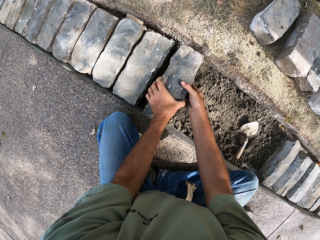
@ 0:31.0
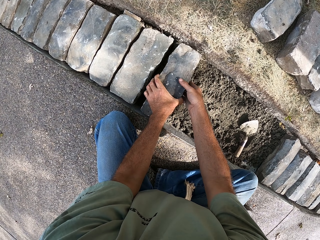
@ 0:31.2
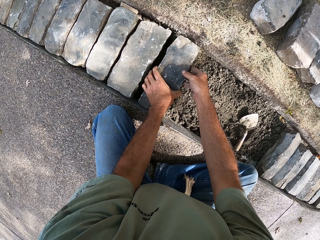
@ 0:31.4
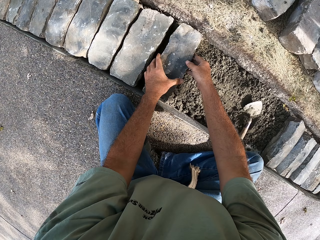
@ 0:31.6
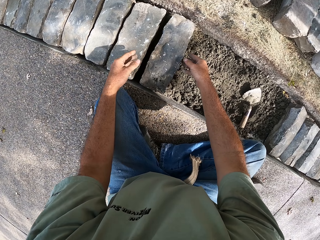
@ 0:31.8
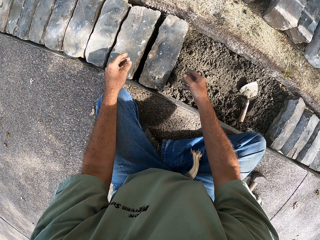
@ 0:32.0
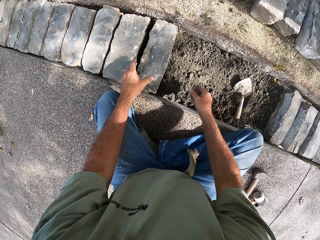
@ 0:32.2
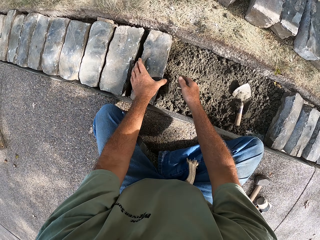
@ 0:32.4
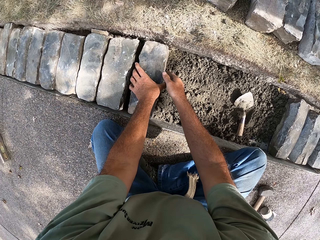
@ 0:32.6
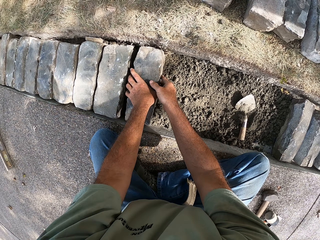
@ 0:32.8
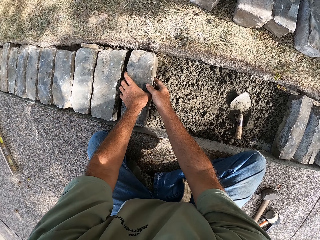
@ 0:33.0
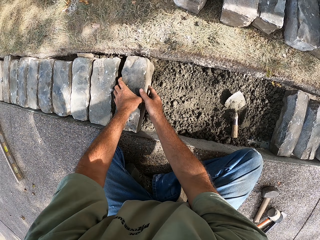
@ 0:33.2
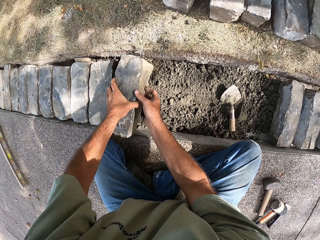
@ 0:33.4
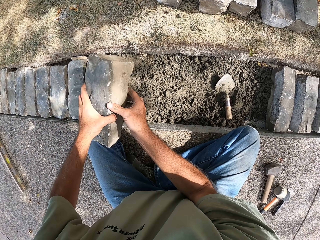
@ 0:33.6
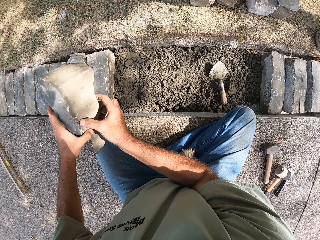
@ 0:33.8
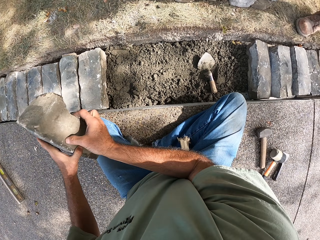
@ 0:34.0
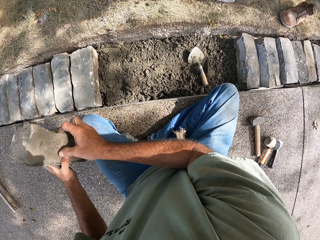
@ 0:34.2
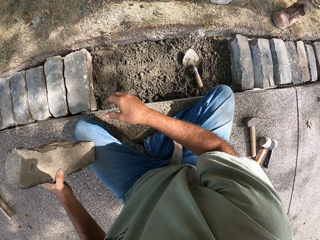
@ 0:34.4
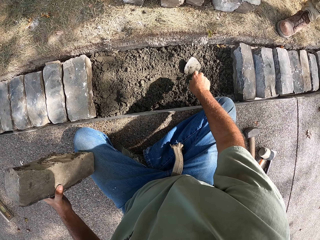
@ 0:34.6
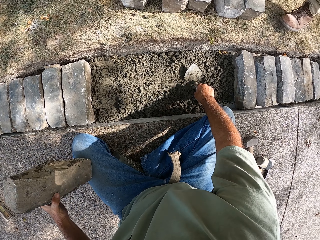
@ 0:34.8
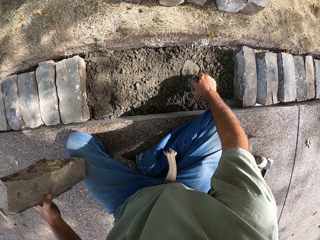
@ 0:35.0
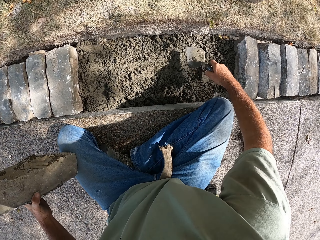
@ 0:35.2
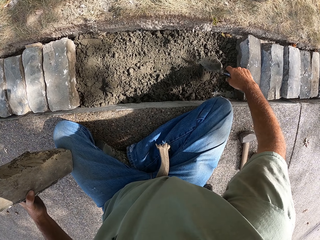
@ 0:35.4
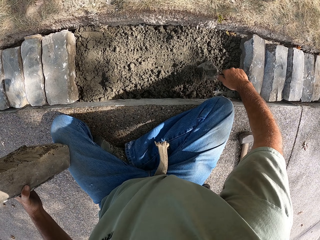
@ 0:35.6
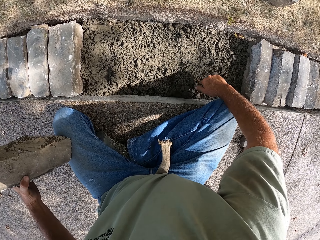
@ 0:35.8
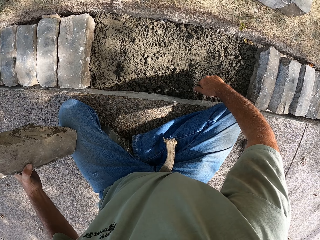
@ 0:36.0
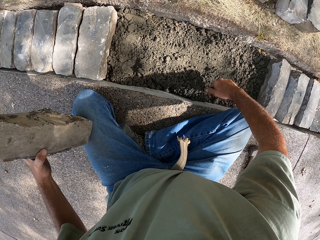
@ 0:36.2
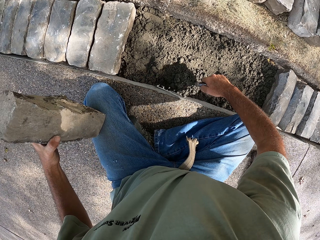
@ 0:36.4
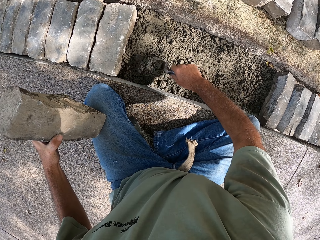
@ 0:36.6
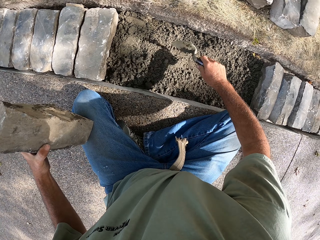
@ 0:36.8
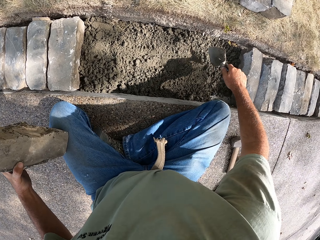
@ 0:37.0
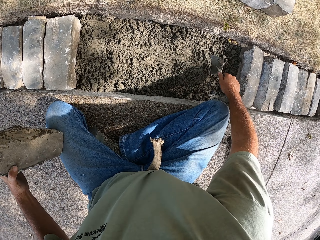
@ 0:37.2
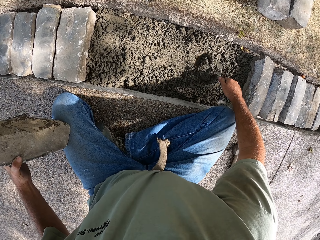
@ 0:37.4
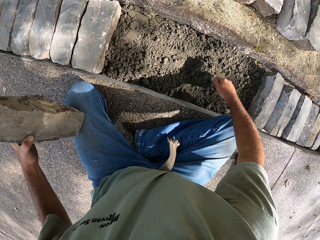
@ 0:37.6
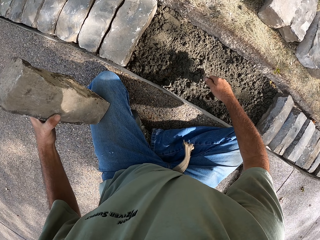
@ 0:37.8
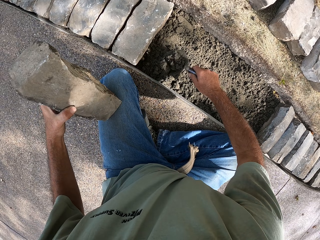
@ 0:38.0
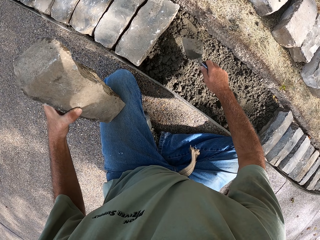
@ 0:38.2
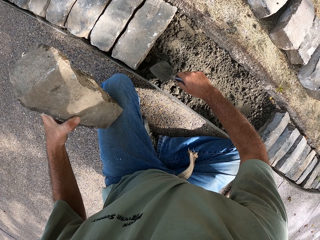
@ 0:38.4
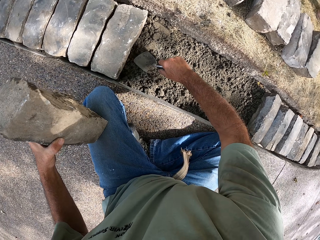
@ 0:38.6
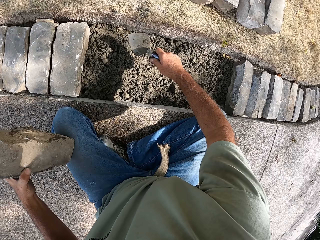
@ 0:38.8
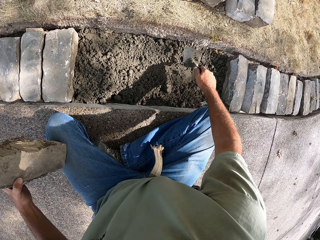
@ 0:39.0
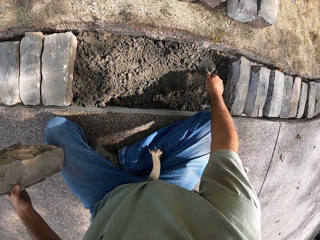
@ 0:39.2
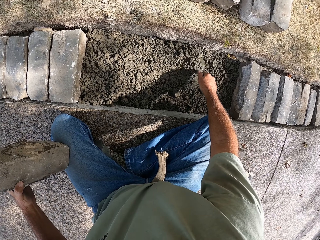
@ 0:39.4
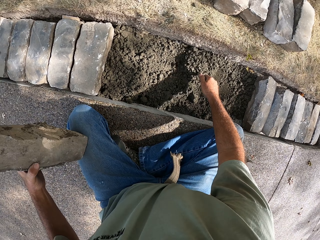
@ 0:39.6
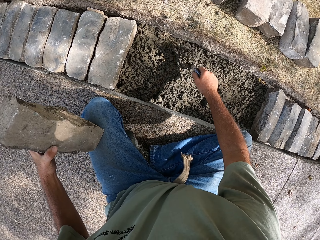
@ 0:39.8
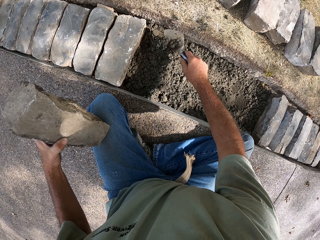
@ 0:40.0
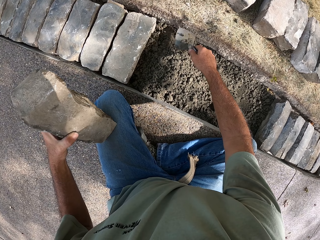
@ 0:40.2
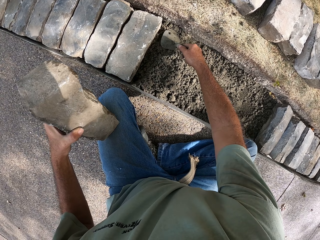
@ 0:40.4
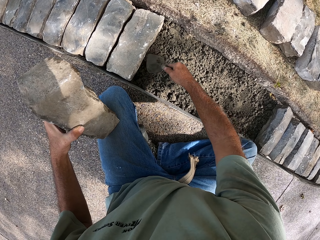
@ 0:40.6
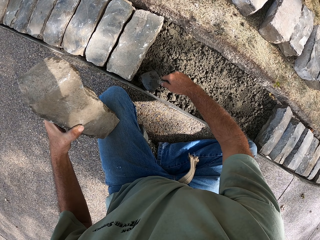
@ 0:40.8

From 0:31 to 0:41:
The camera wearer puts the block on the concrete with both his hands. He puts the block on the ground. He removes the brick. He picks up a trowel with his right hand. He gathers the concrete. He flattens the concrete with the trowel.

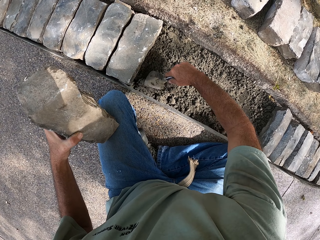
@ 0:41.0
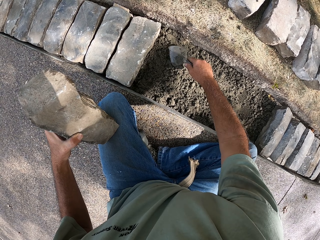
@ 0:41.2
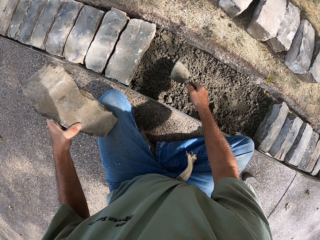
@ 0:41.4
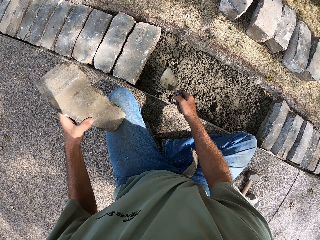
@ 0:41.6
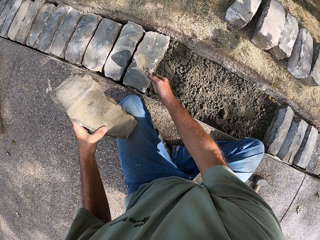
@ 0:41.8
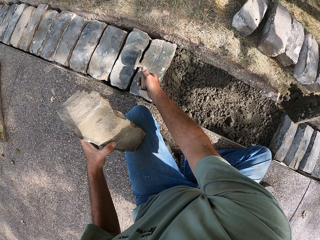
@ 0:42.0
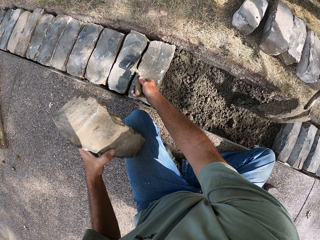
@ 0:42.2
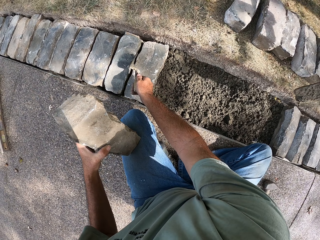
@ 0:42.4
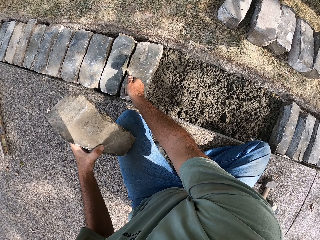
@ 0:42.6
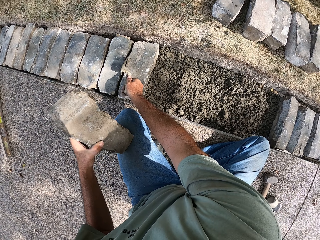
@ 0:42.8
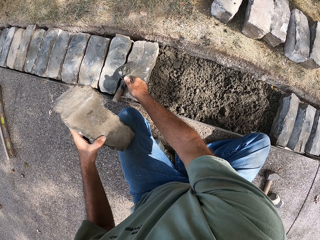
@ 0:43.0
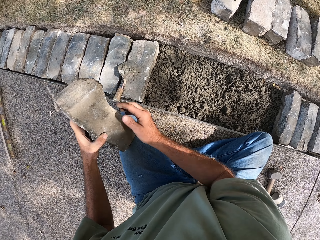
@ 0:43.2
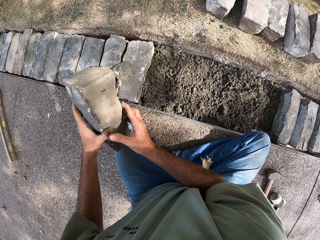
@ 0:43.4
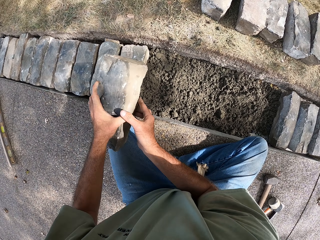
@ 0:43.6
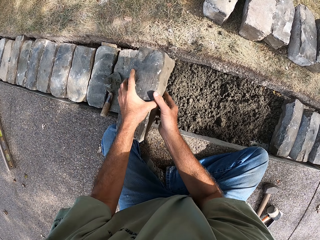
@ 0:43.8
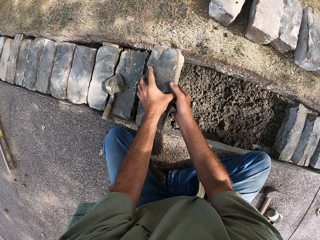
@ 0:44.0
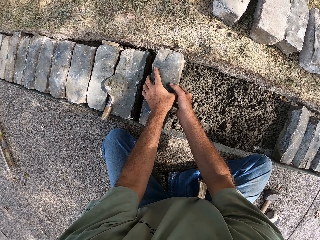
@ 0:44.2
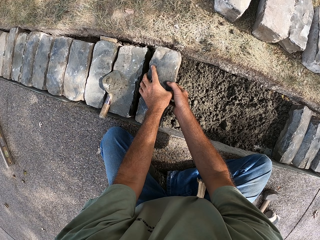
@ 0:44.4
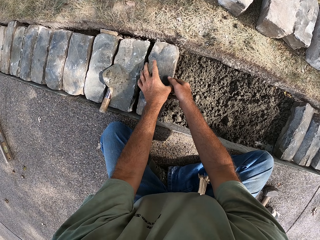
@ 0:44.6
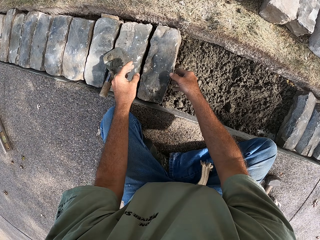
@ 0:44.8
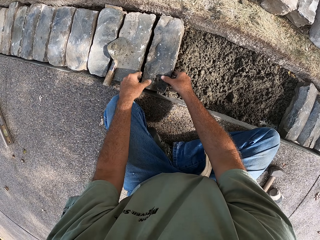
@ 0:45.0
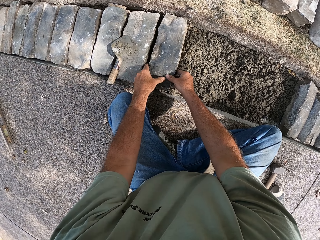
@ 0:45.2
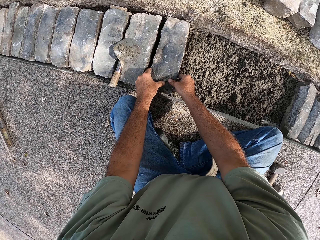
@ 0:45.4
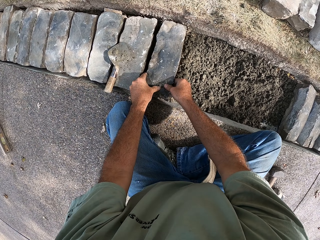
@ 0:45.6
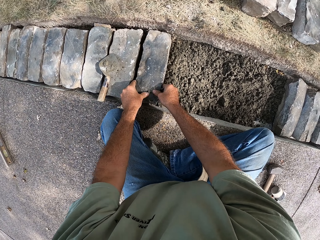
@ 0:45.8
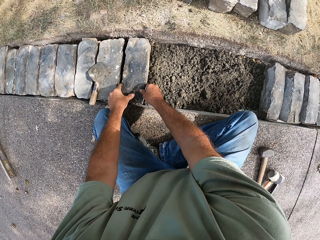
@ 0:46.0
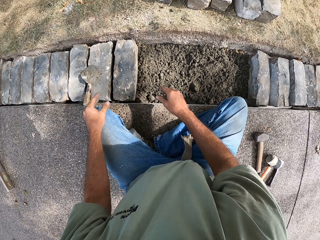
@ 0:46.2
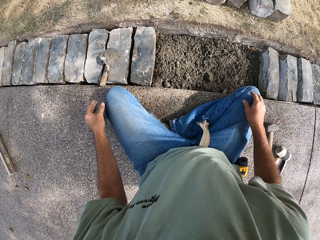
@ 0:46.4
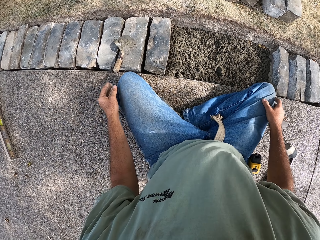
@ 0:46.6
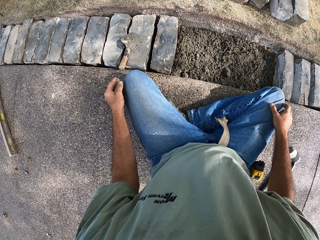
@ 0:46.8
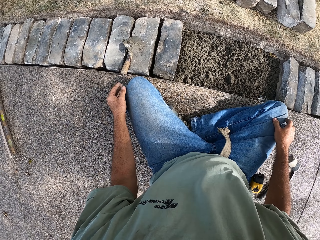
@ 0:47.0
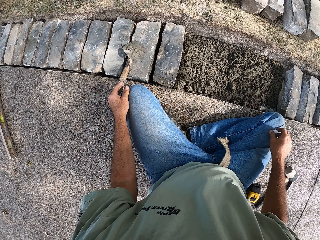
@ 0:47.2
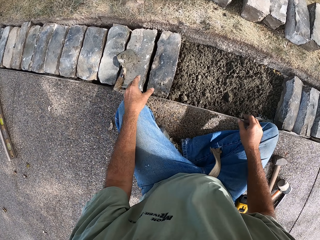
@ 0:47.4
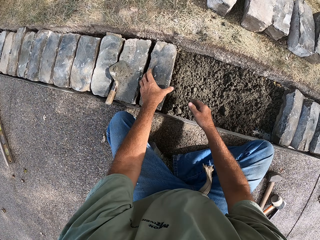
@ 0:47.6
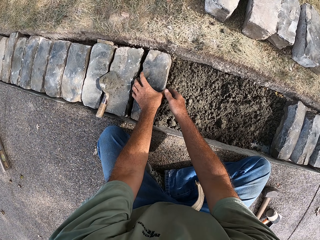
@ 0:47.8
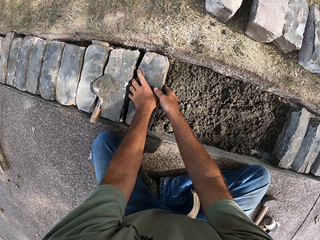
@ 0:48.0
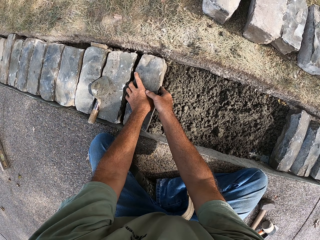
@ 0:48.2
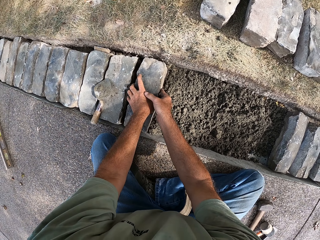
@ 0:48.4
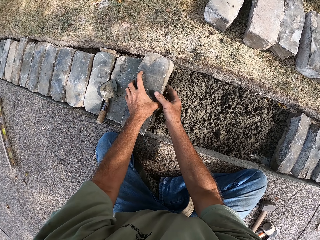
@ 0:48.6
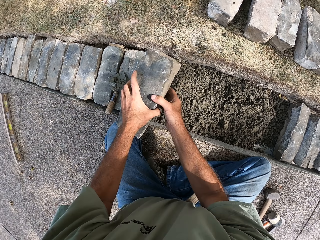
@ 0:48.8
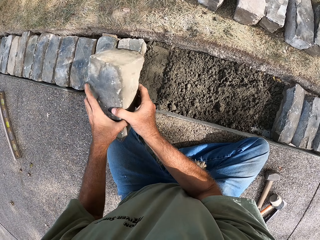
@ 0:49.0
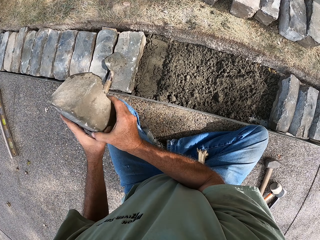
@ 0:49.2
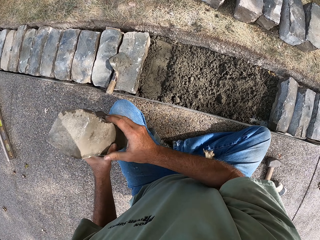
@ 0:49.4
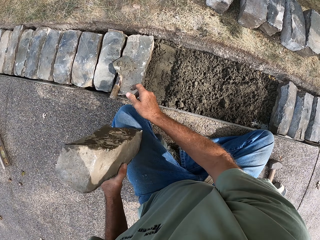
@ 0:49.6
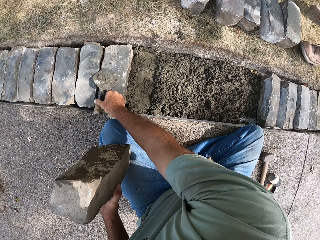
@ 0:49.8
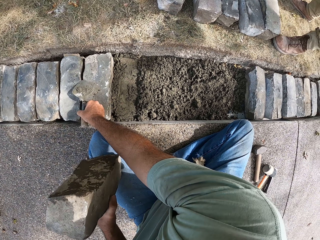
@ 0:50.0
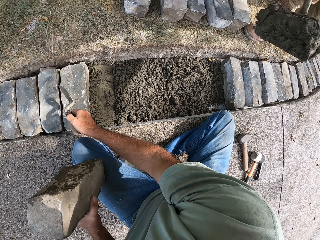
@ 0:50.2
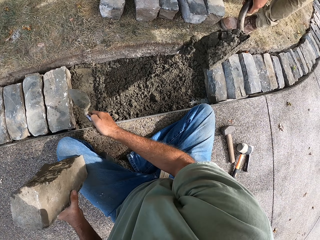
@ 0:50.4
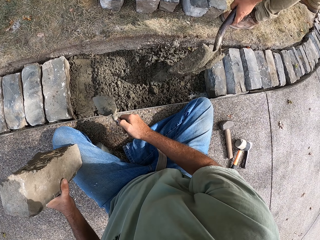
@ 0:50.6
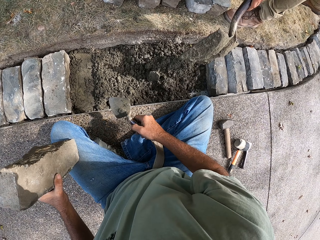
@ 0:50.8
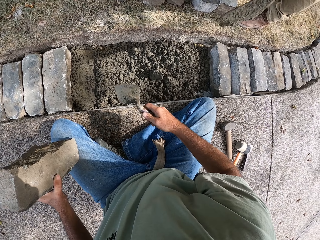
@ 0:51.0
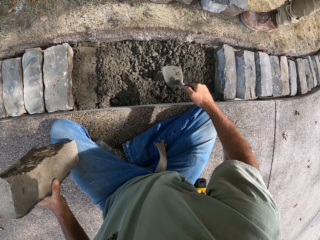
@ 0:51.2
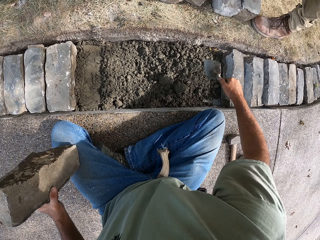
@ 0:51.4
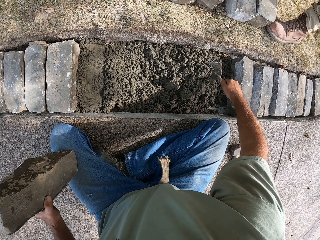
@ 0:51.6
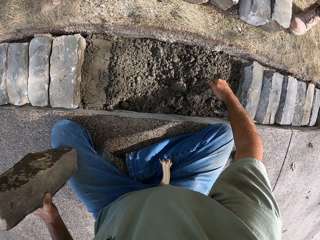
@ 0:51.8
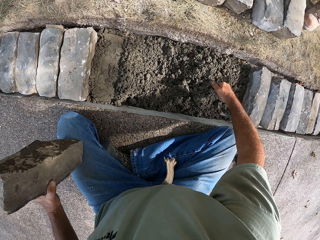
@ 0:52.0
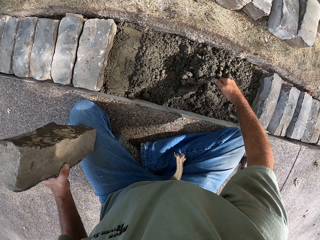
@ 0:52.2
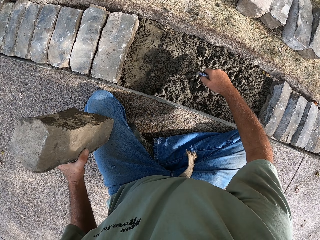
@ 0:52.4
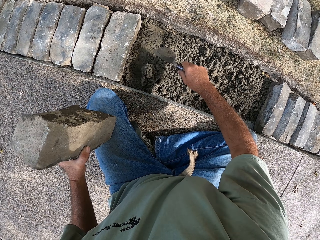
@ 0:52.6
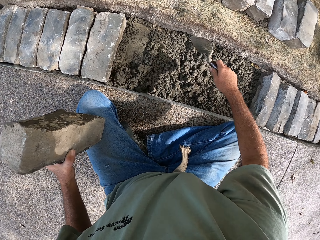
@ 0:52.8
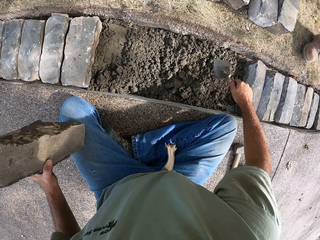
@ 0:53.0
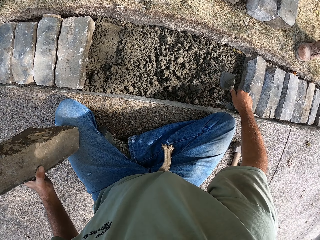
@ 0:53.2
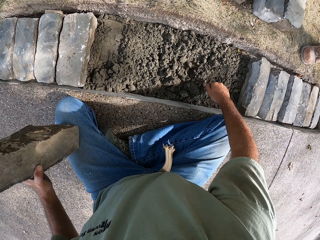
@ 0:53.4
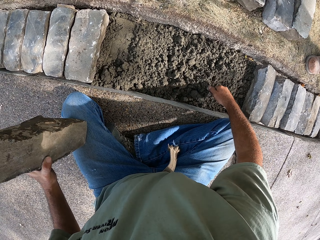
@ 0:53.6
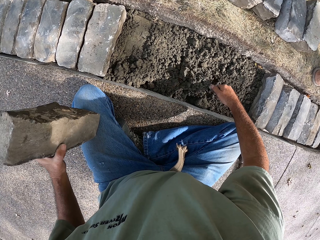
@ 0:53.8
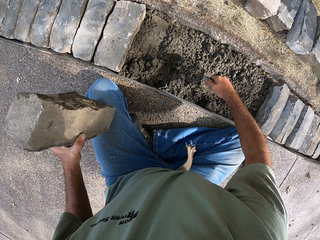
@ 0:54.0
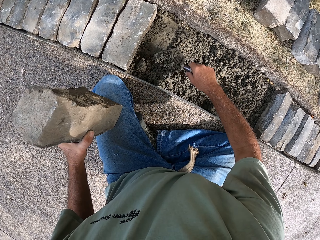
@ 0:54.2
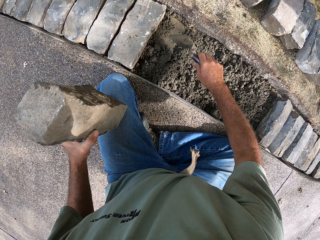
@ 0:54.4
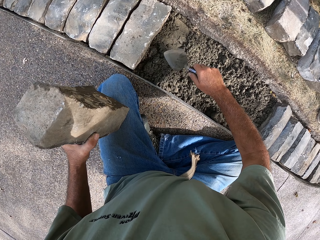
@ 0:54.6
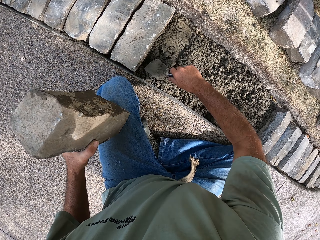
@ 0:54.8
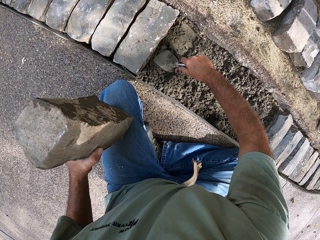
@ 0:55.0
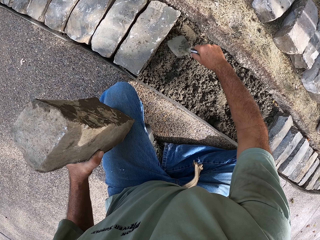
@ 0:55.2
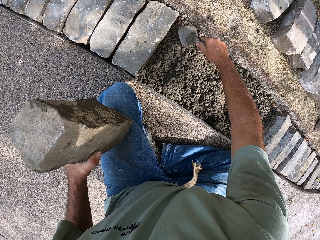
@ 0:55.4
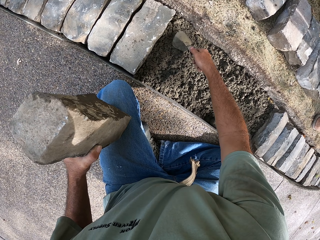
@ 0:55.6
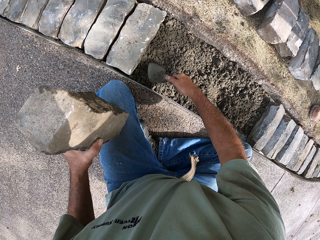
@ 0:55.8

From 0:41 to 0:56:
The camera wearer puts the trowel on the other blocks. He puts the block on the concrete with both his hands. He puts the block on the ground. He removes the brick from the concrete. He picks up the trowel with his right hand. He gathers the concrete. He flattens the concrete with the trowel.
